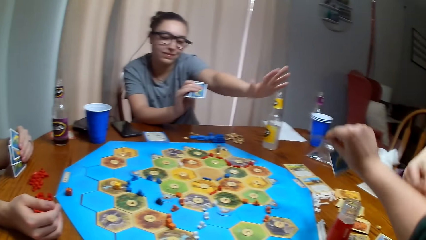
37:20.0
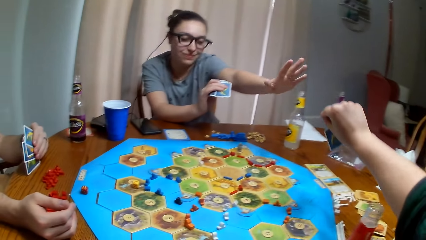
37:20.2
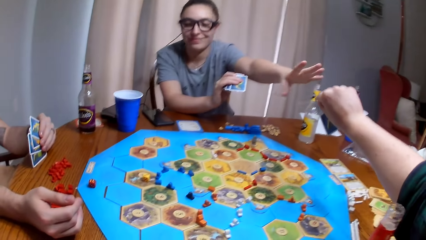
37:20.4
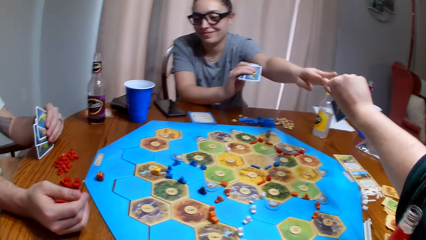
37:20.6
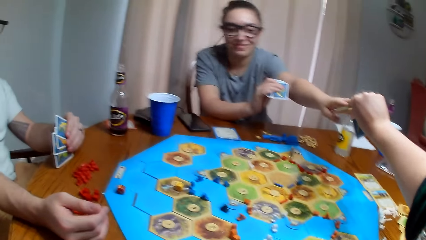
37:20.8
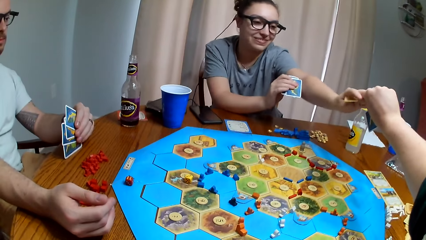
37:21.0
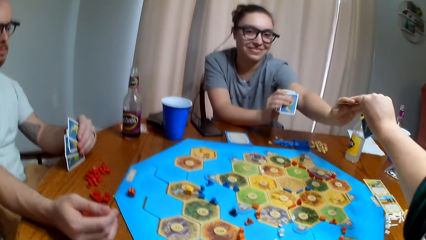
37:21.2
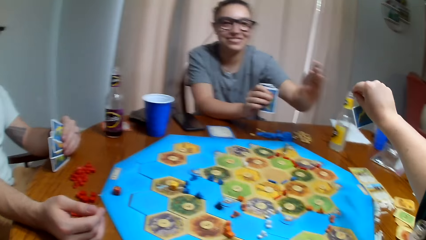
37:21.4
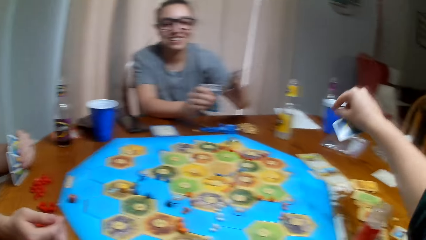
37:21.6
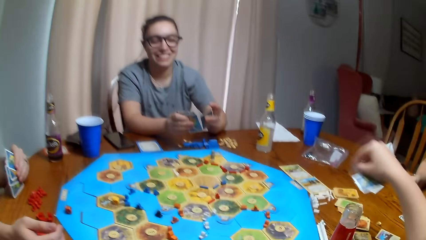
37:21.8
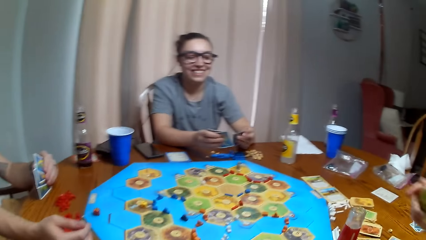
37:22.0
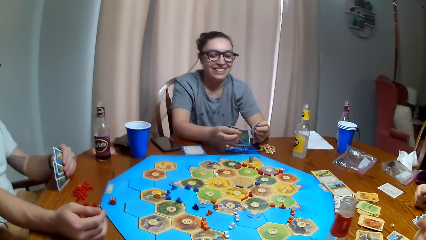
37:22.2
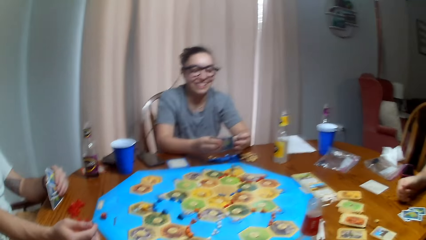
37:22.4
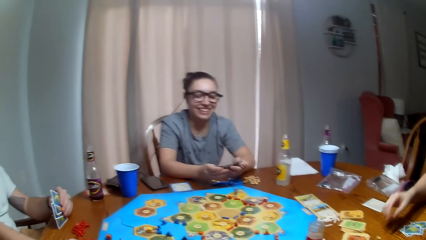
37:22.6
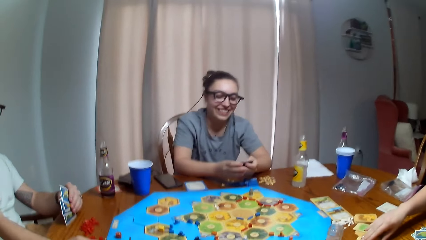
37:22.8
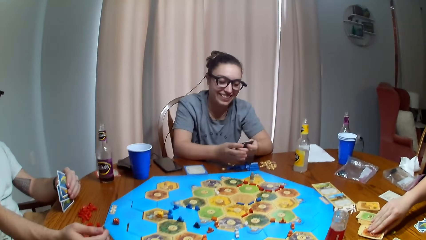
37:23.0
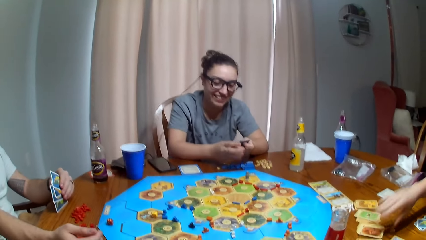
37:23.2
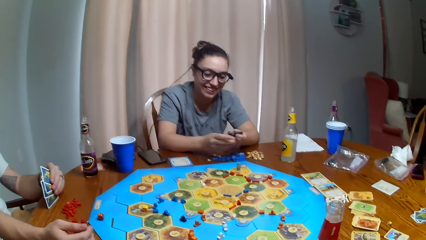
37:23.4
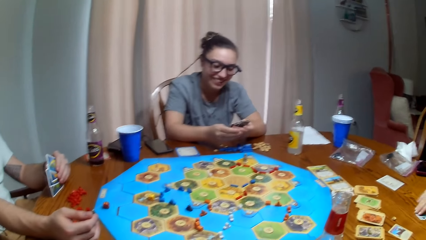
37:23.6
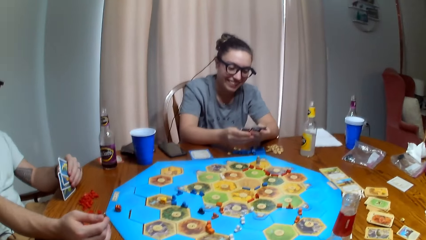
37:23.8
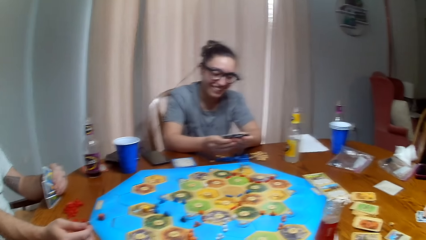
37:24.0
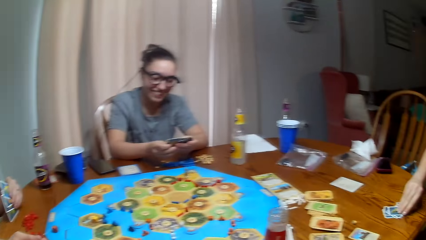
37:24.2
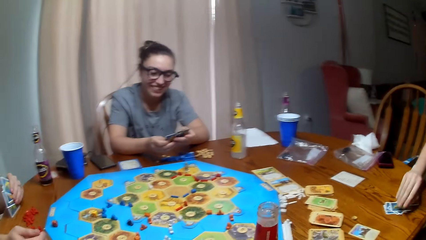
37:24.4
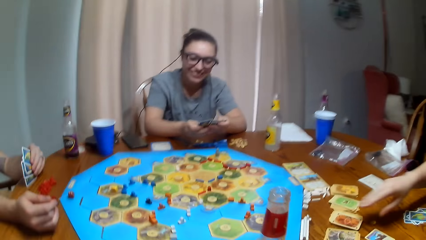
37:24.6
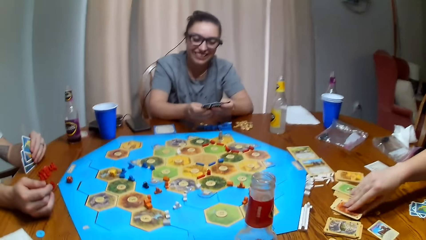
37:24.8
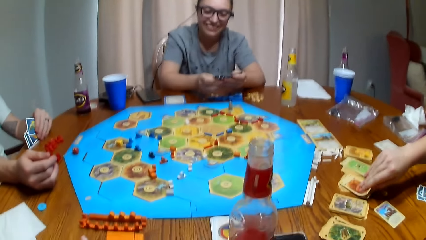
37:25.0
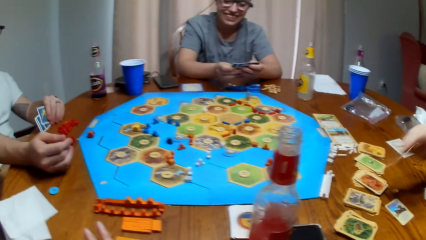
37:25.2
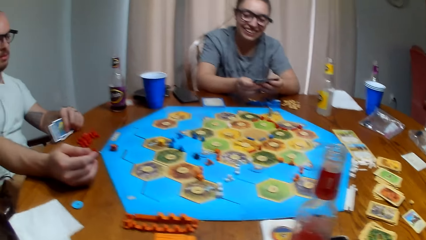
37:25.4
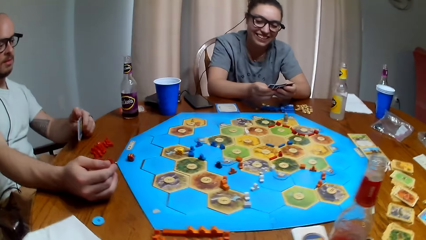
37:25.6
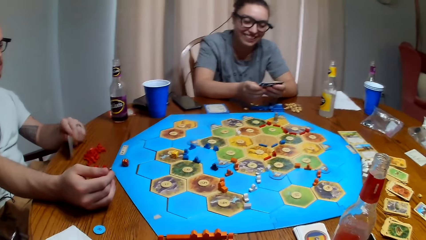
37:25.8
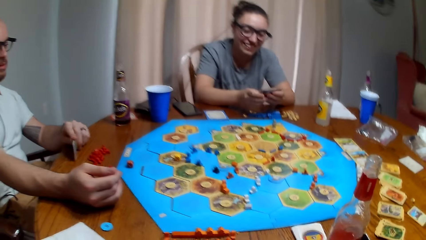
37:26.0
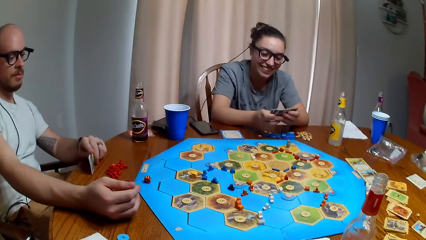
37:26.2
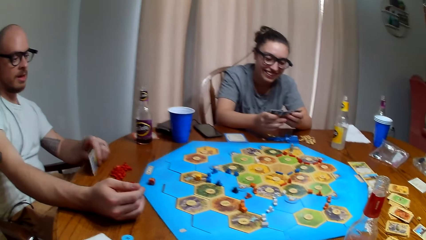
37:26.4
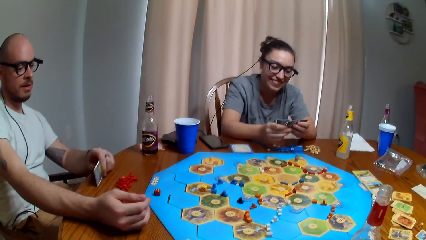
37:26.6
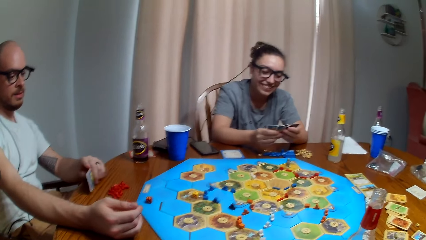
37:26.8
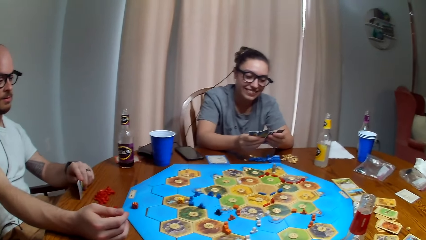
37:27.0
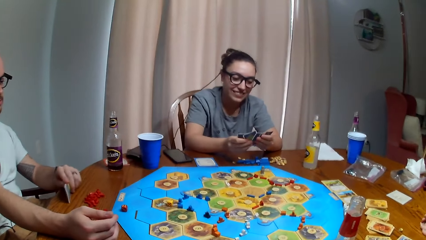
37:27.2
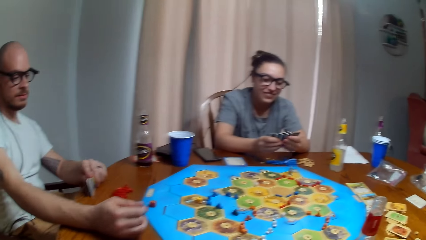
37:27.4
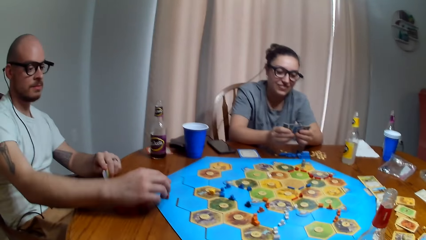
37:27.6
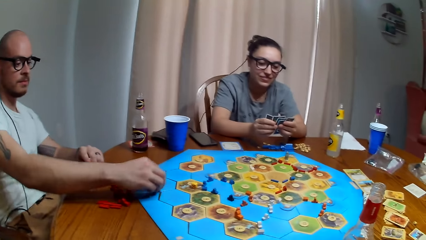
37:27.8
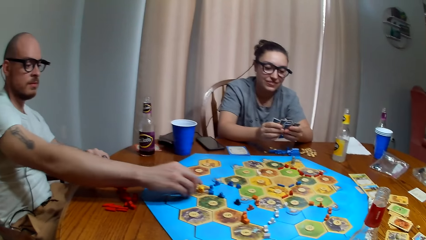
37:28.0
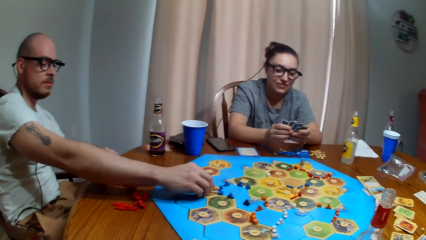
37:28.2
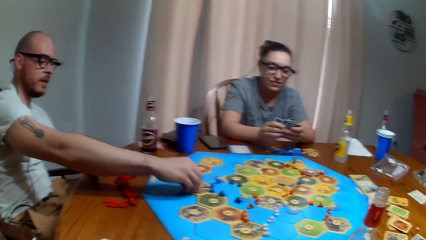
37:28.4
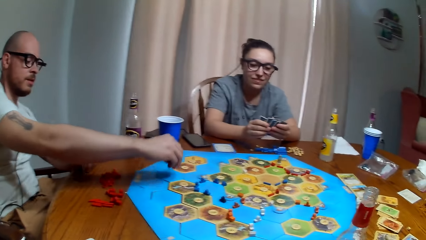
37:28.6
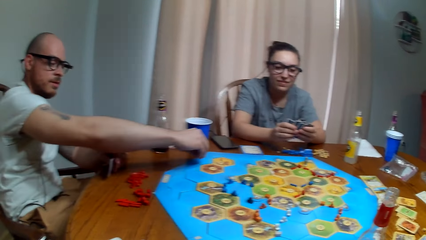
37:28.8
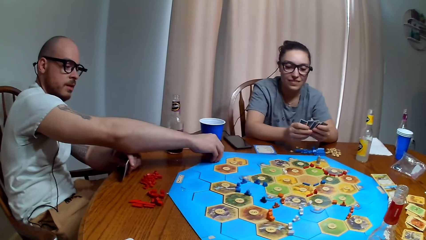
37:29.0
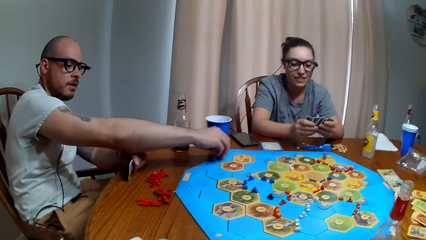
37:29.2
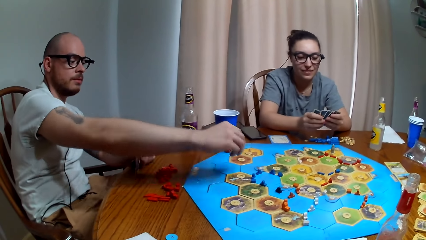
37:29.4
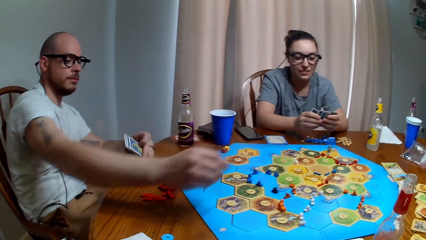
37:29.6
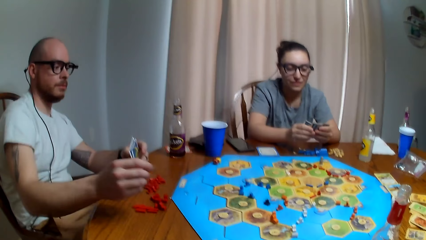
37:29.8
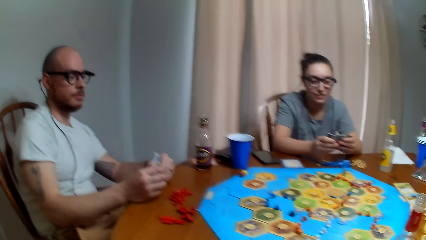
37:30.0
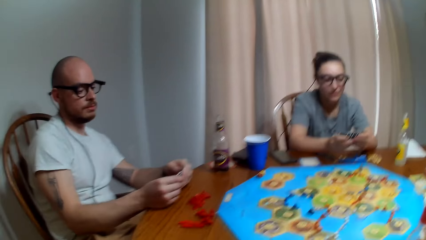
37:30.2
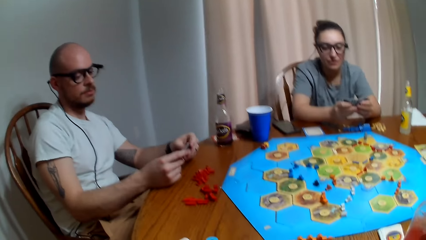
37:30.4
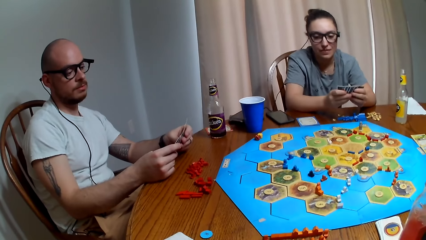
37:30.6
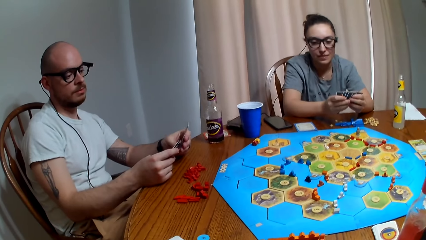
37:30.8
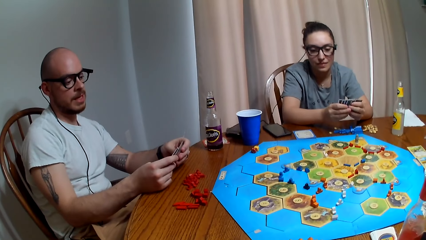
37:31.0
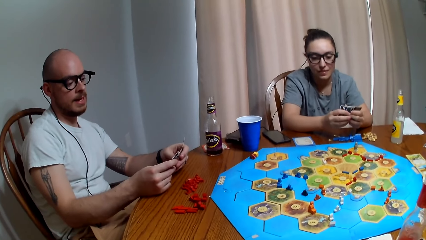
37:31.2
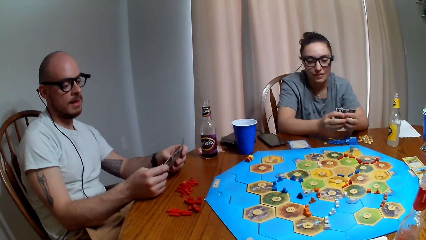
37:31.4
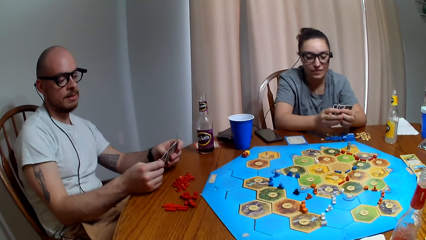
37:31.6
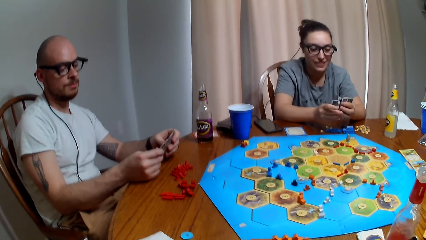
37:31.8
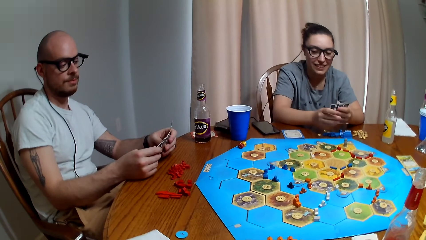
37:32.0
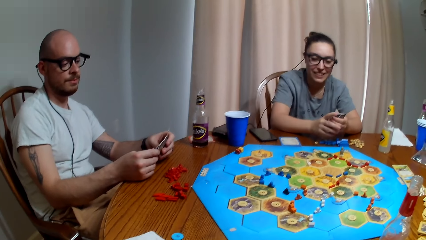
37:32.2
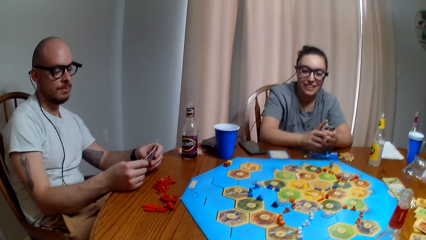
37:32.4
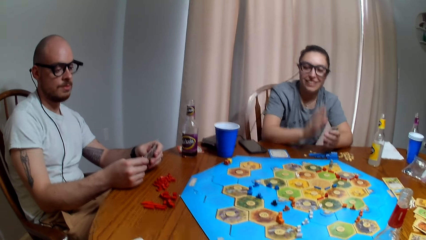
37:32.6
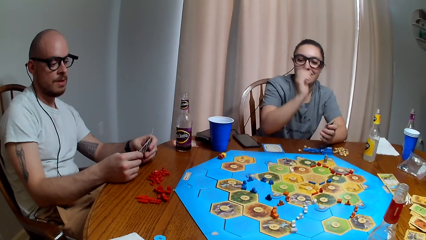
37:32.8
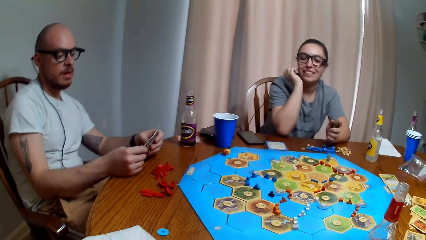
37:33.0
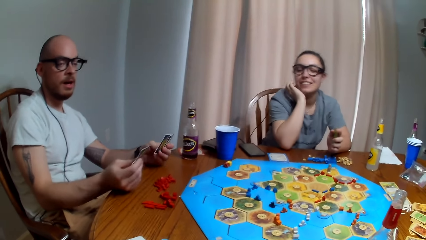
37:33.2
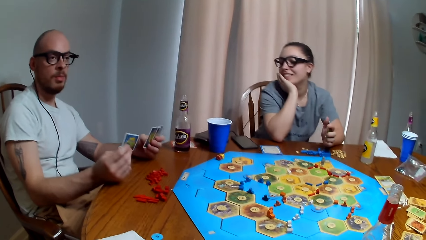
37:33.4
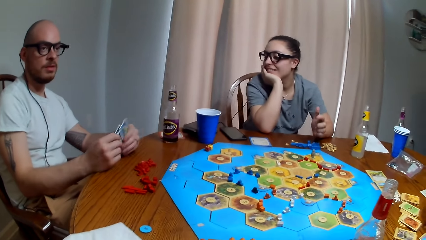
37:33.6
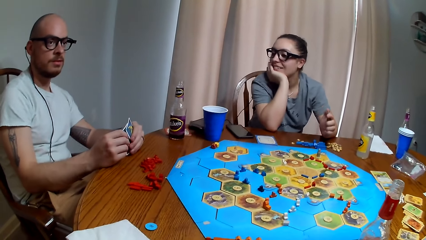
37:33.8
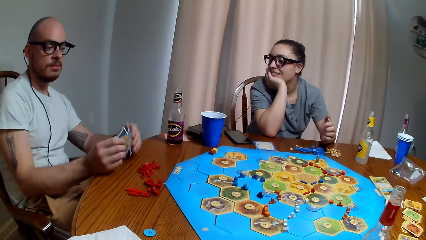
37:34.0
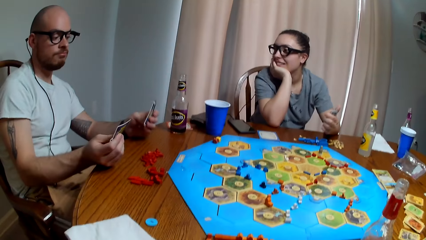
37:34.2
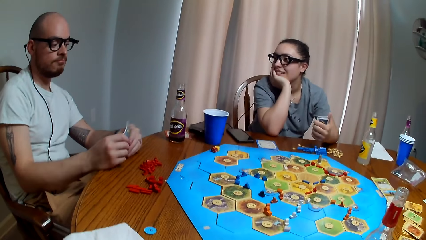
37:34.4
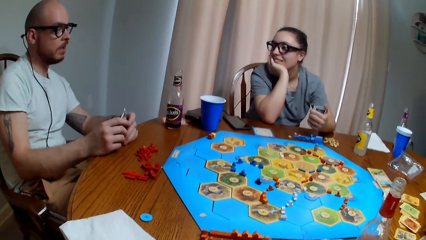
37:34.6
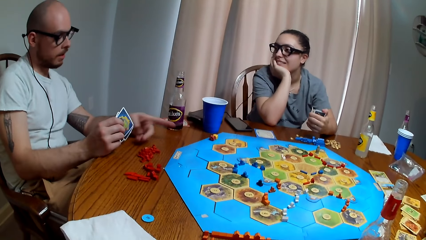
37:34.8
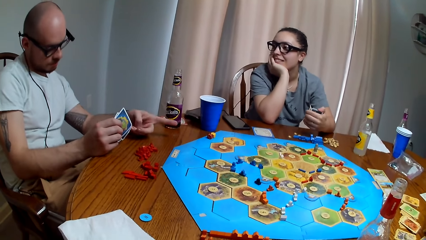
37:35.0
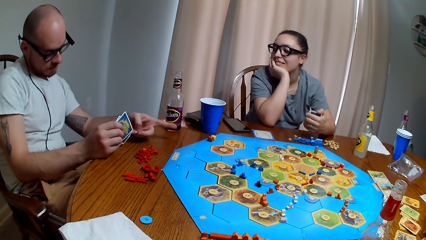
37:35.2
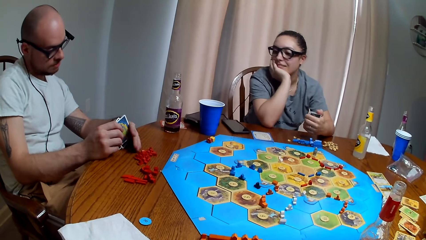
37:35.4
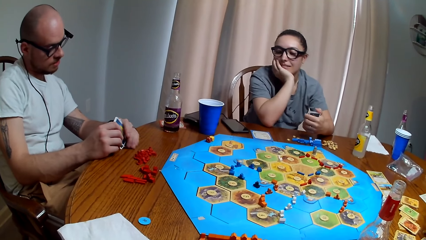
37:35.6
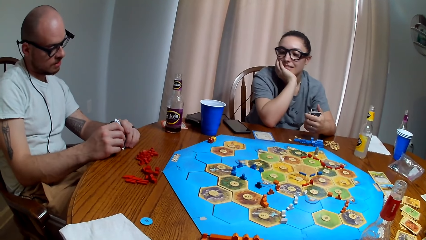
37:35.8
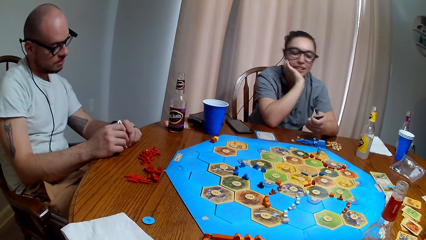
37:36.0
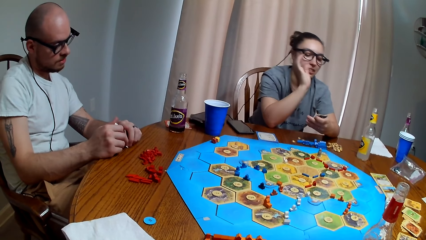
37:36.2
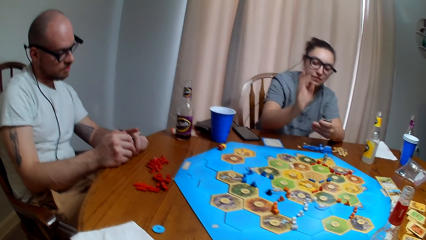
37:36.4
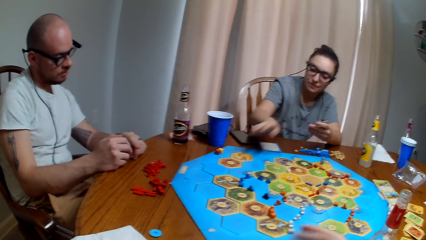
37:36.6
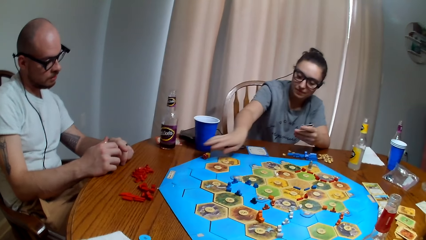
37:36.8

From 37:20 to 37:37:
A woman picks a card. The camera wearer dialogues with another woman. A man puts the dice down. A third woman holds the face. The camera wearer dialogues with the man.
